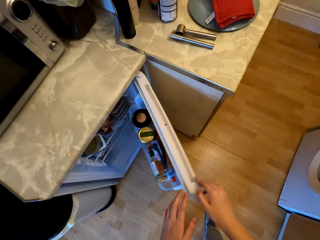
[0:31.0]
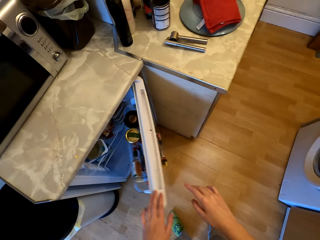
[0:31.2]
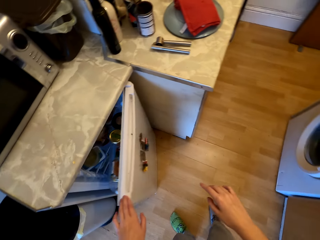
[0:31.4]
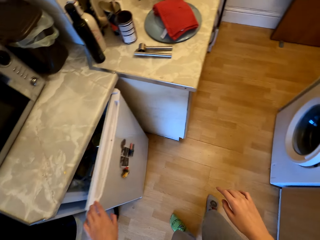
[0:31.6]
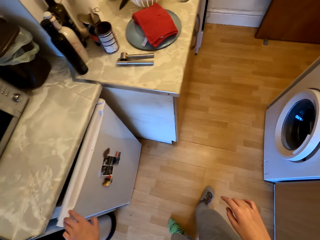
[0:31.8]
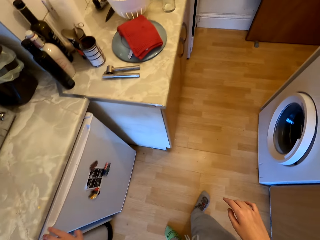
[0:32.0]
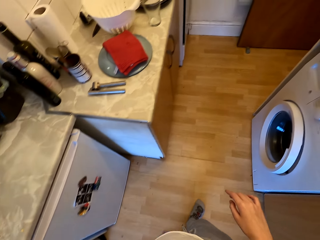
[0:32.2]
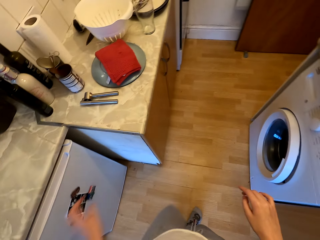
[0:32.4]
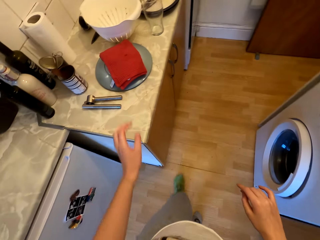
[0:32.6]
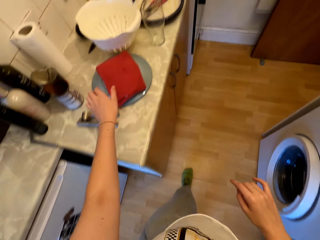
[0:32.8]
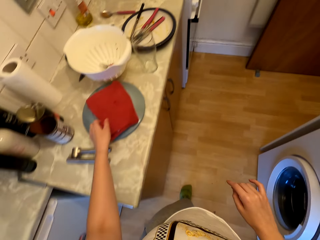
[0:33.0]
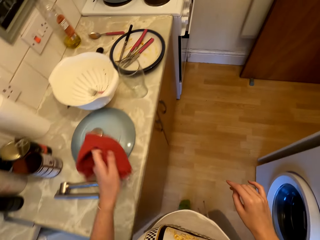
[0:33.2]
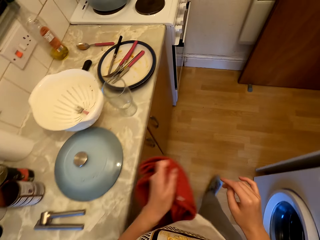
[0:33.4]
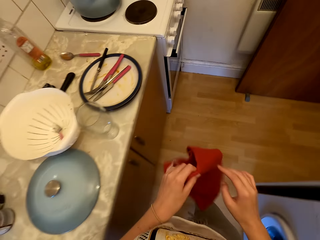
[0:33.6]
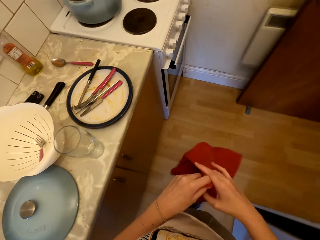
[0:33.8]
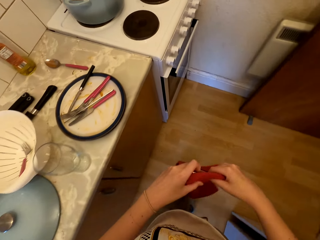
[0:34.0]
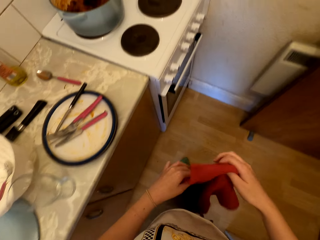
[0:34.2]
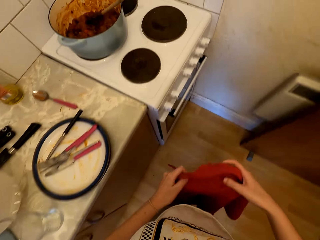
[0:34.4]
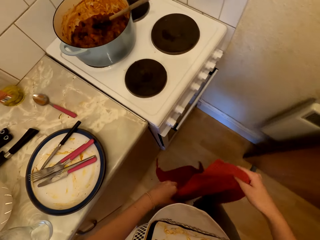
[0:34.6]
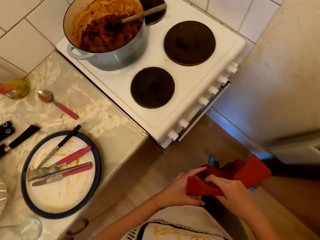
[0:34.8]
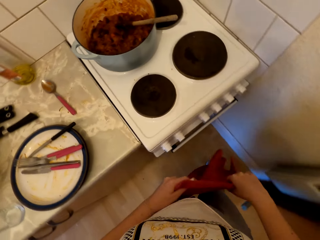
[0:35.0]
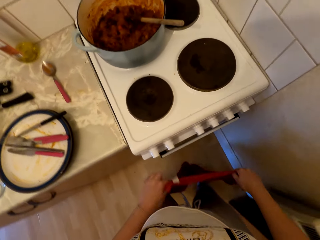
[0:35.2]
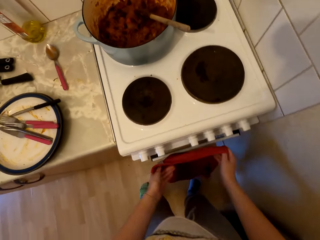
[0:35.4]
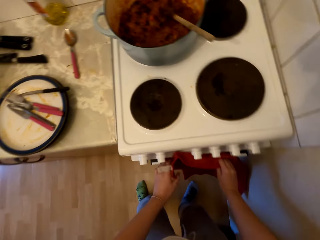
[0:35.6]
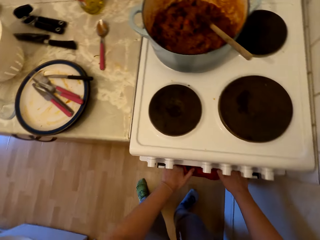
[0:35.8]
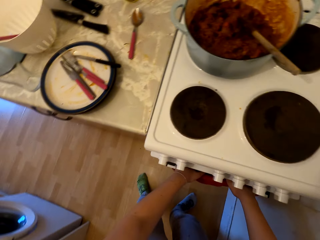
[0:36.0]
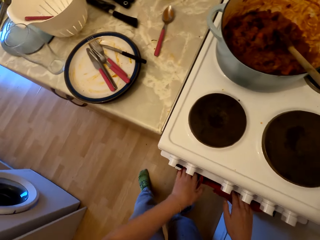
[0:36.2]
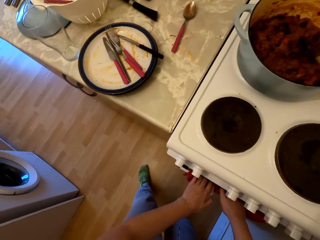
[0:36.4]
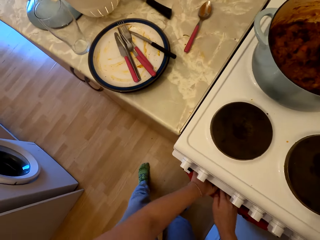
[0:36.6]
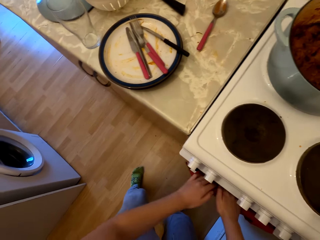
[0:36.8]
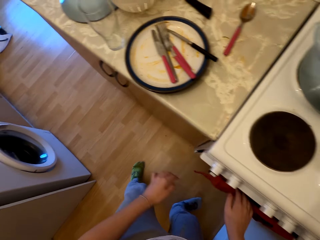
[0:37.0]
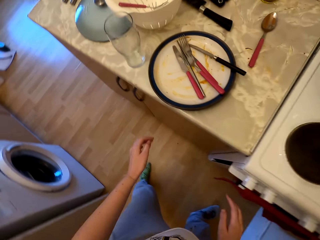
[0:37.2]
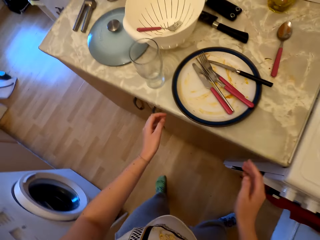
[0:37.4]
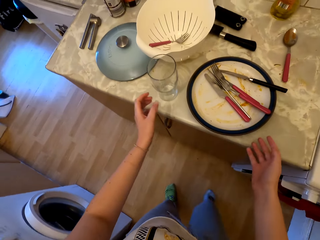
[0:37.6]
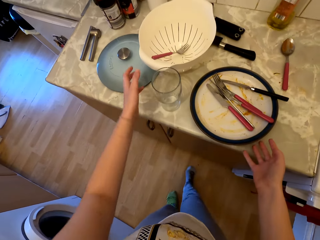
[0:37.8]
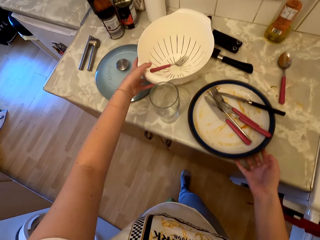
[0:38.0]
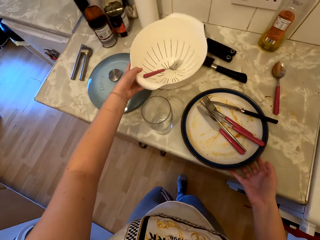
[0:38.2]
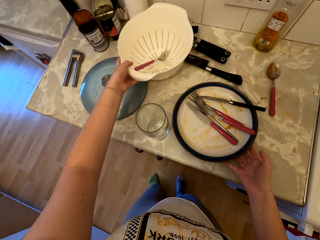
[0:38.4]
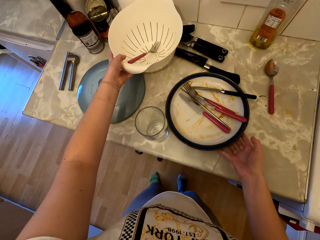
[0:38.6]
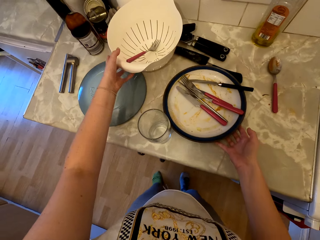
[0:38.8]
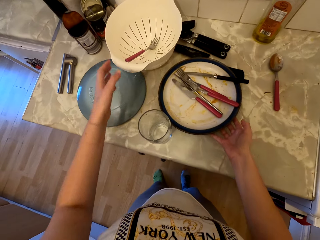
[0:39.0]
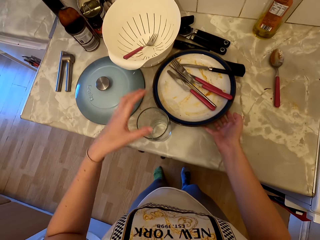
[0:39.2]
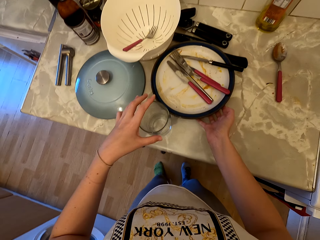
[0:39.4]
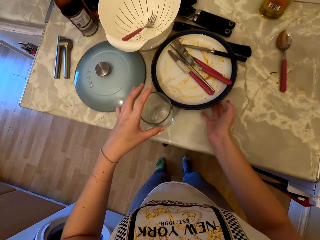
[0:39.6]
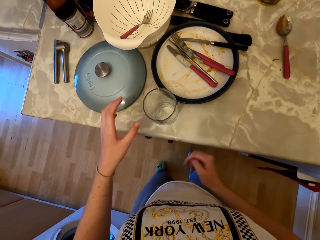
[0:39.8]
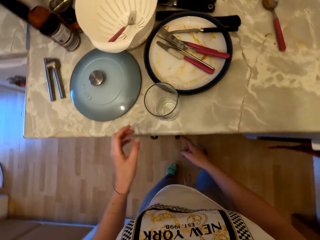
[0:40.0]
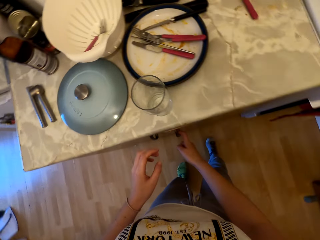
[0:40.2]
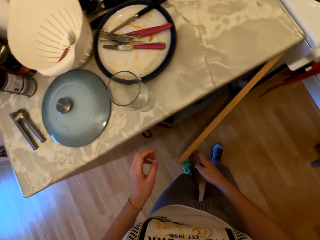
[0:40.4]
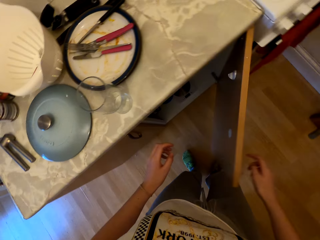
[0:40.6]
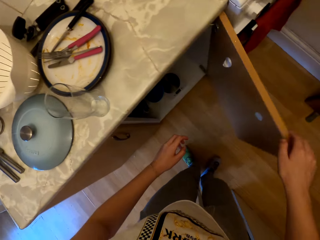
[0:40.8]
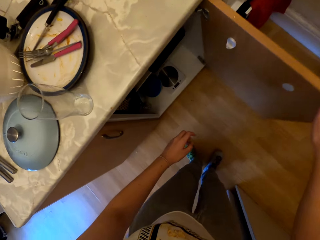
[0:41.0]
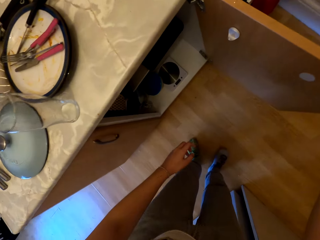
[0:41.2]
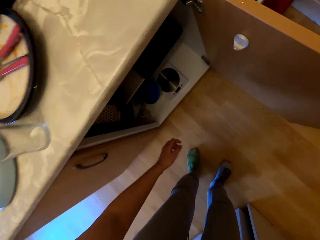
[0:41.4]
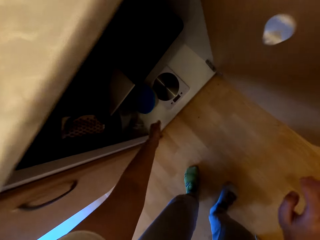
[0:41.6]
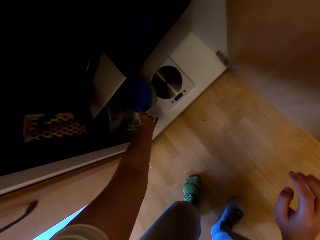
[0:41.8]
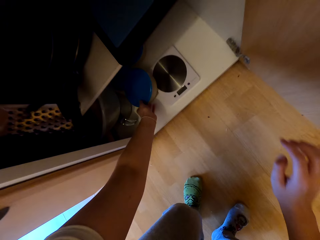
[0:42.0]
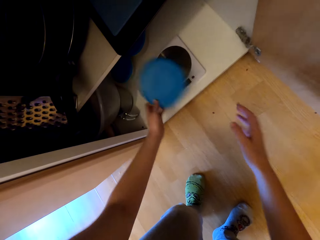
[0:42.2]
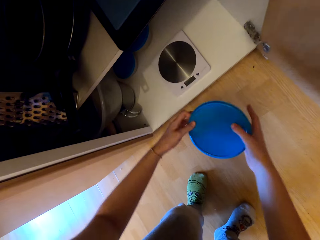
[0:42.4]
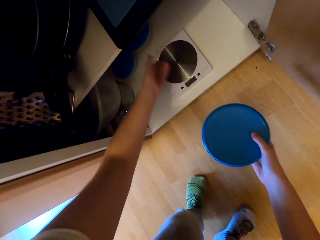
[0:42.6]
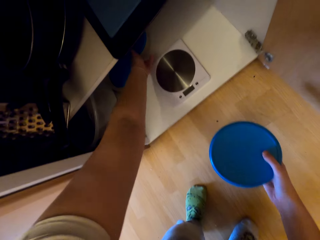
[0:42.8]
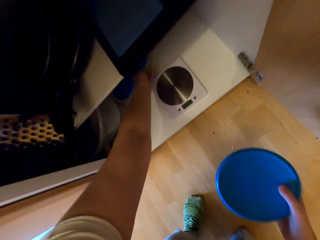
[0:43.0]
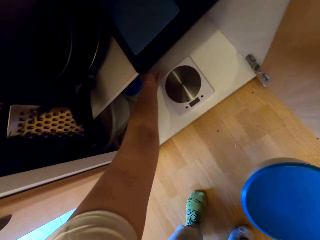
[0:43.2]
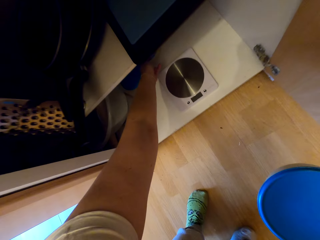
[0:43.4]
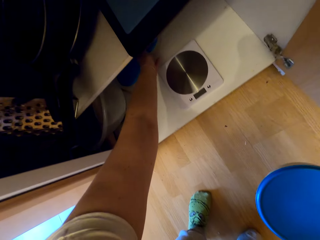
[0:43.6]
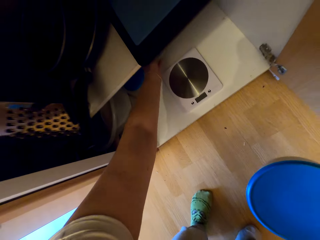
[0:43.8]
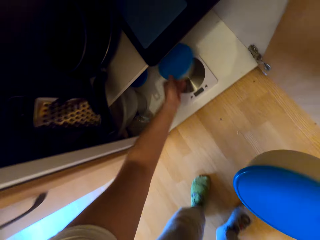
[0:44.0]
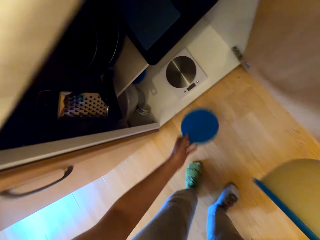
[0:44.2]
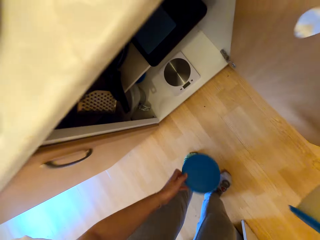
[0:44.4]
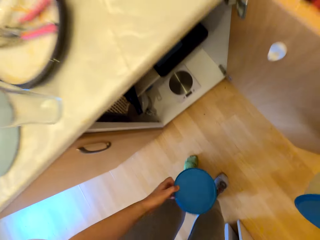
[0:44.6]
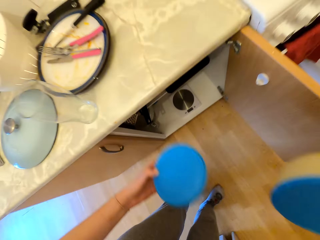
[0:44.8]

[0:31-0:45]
The camera wearer closes the fridge. They pick a kitchen napkin from the counter. They hang the kitchen napkin on the cooker bar. They move plates on the countertop. They open the kitchen cabinet. They remove tins from the kitchen cabinet.

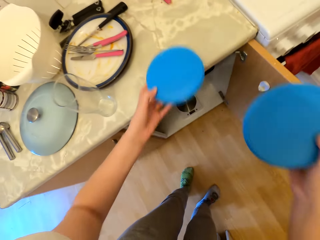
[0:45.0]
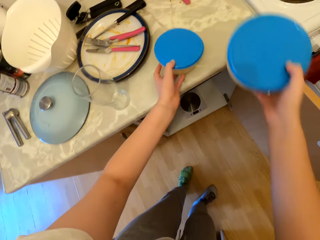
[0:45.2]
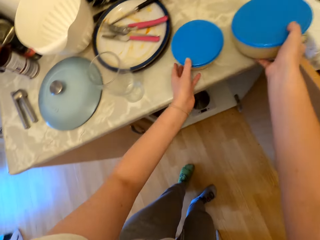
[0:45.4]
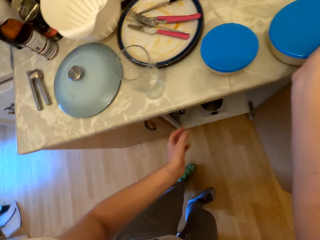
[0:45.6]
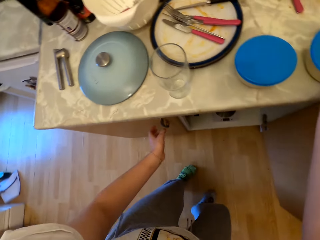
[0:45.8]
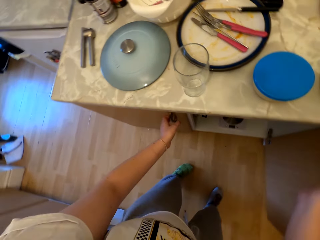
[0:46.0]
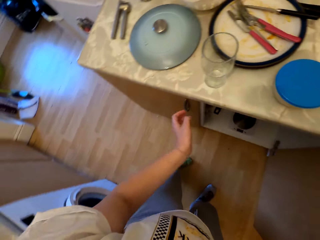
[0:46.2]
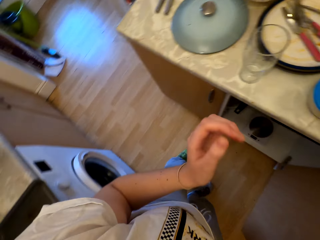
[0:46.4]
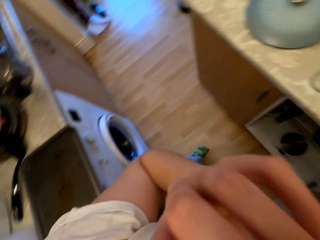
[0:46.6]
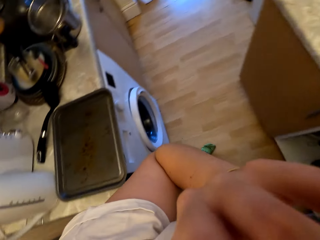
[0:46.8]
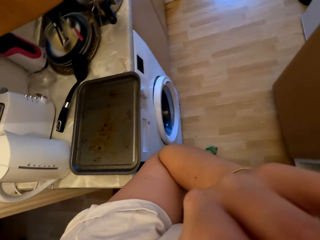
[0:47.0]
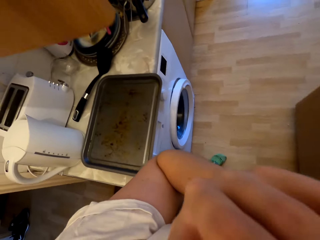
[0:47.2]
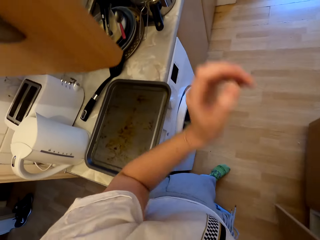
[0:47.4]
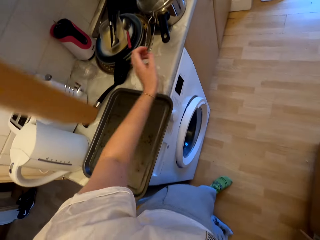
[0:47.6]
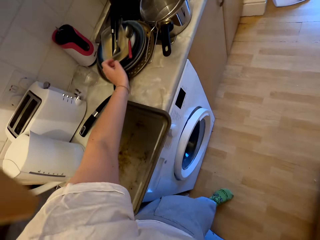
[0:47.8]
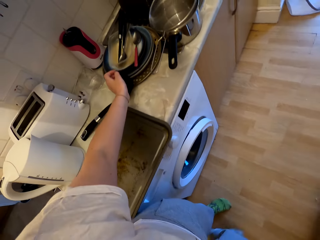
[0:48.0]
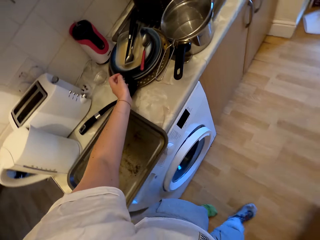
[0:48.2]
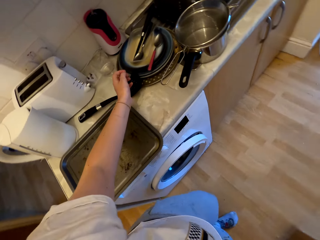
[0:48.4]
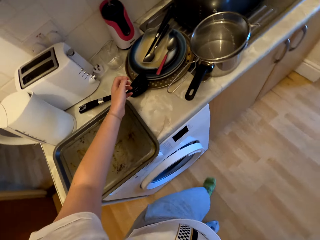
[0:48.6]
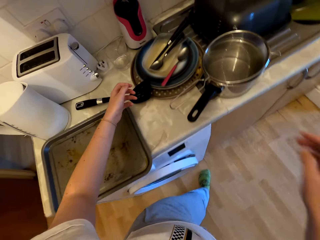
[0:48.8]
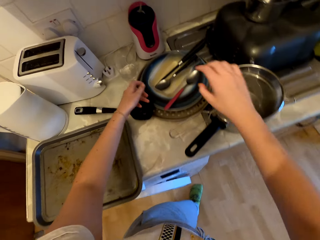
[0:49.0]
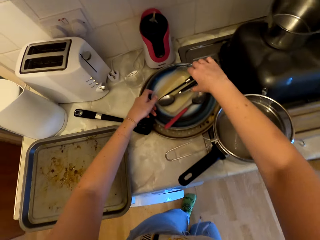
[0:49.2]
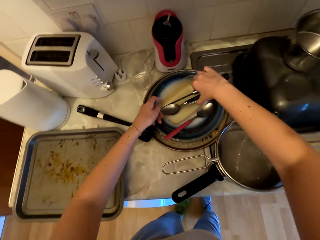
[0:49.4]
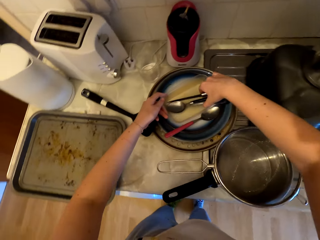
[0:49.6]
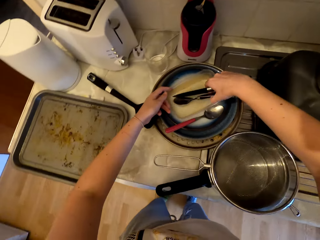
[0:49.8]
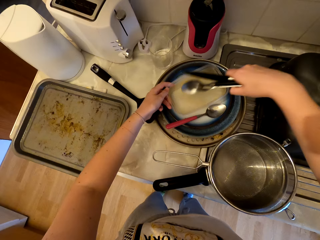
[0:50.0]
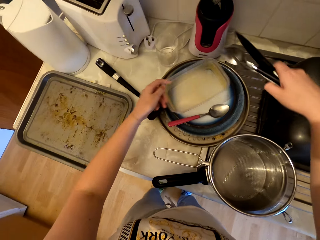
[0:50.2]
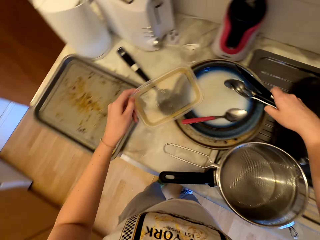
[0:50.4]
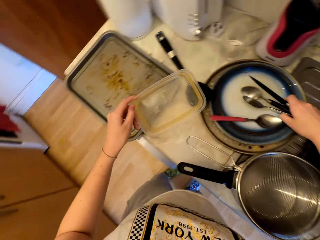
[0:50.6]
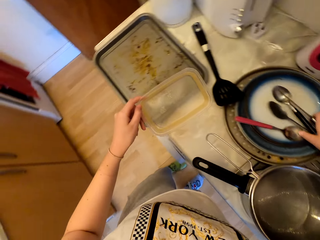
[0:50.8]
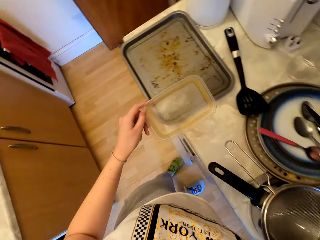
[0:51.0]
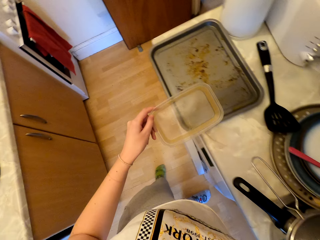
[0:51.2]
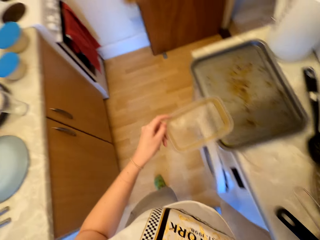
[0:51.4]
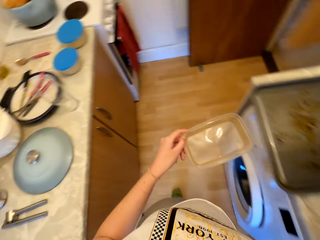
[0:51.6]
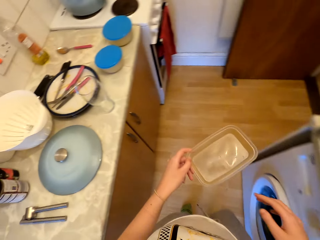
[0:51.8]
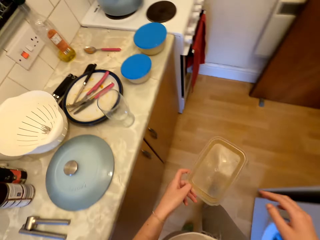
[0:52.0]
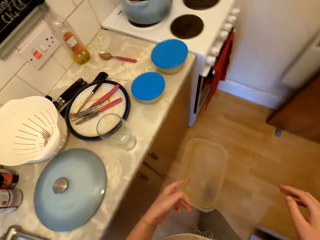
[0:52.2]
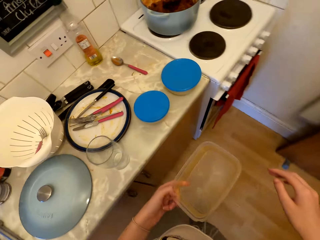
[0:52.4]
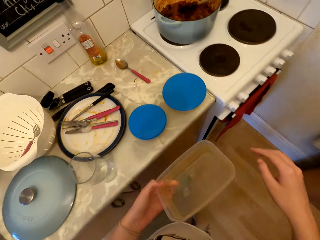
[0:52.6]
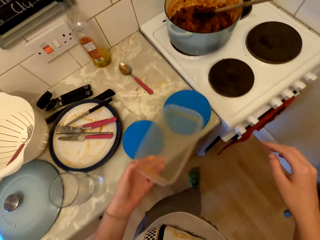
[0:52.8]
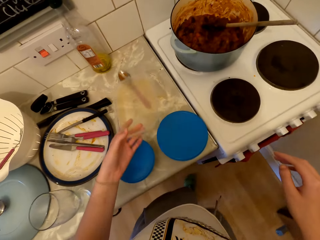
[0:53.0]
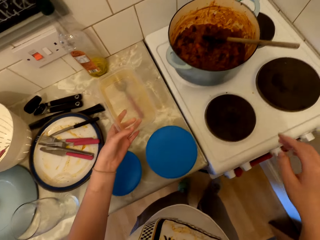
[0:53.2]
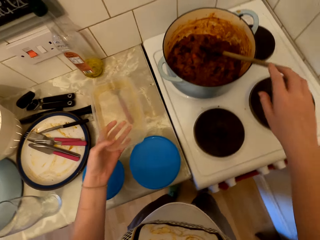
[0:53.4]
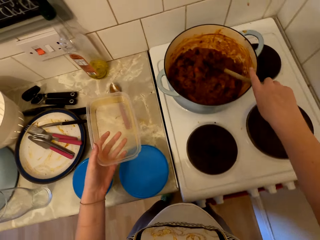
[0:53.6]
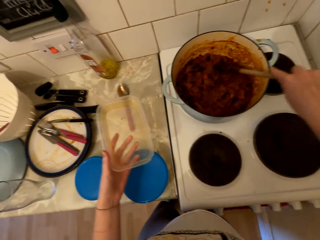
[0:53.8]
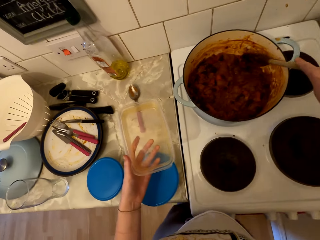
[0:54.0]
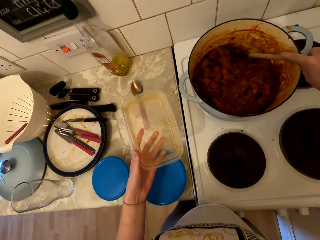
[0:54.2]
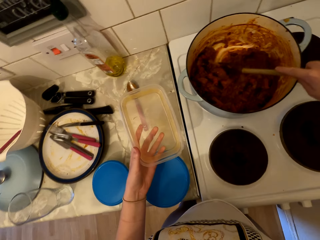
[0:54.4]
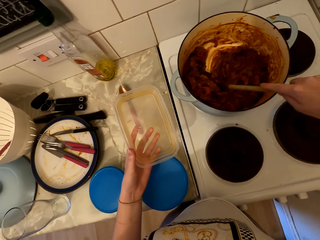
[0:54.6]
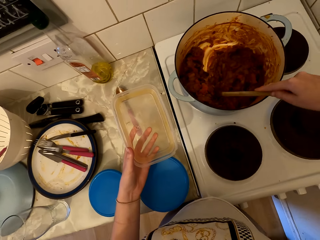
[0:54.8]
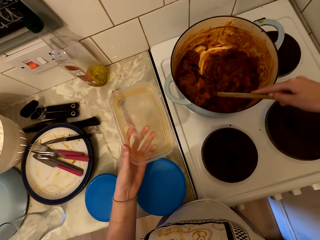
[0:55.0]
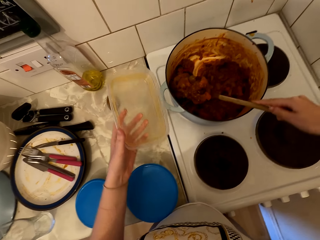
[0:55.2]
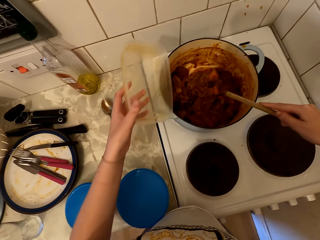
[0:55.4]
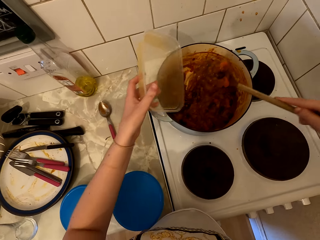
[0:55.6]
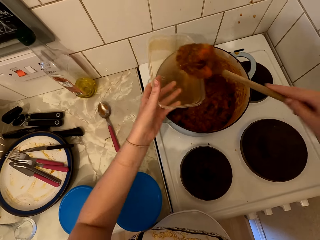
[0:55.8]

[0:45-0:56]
The camera wearer puts the tin on the counter. They close the kitchen cabinet. They pick the tin from the counter. They lift cutlery, and hold a serving spoon.
